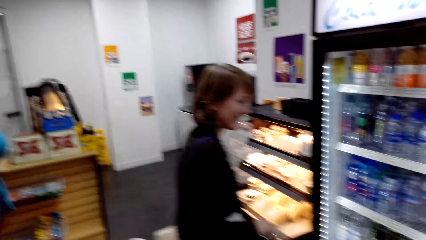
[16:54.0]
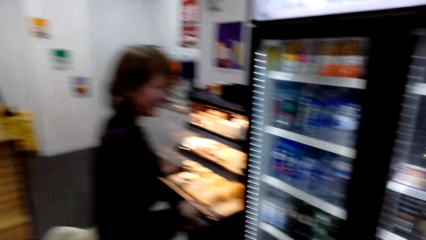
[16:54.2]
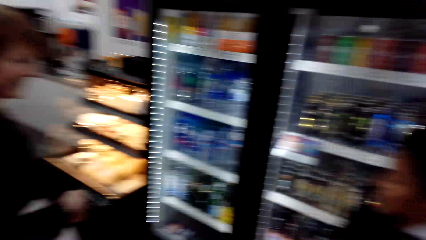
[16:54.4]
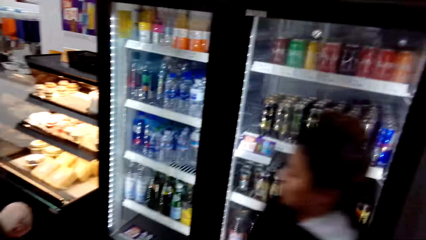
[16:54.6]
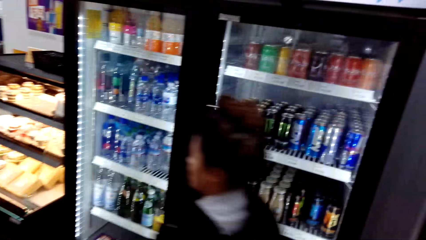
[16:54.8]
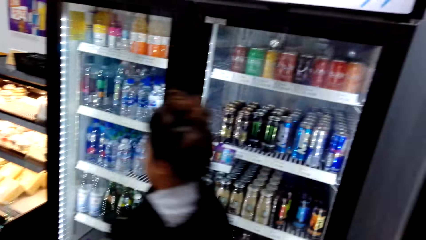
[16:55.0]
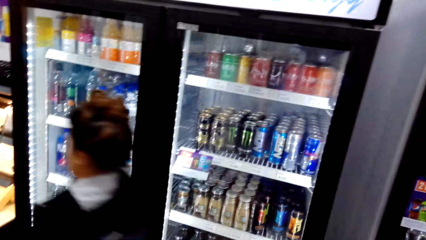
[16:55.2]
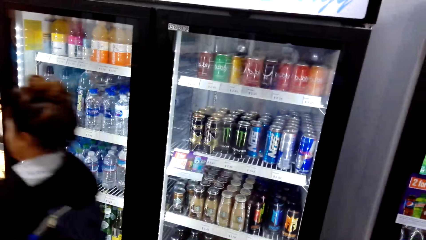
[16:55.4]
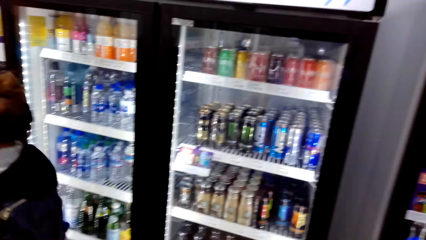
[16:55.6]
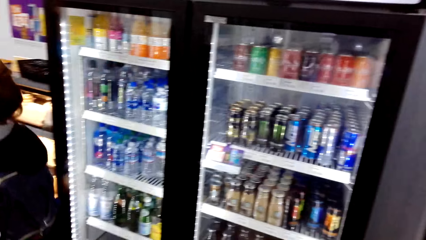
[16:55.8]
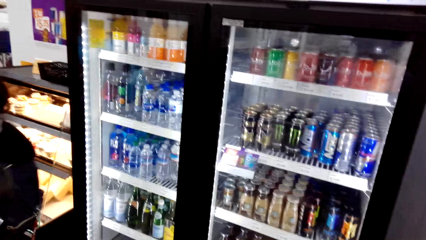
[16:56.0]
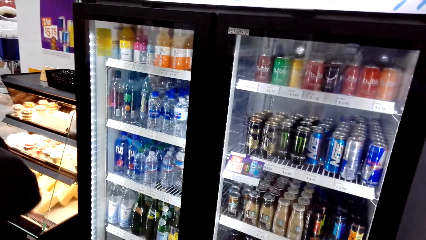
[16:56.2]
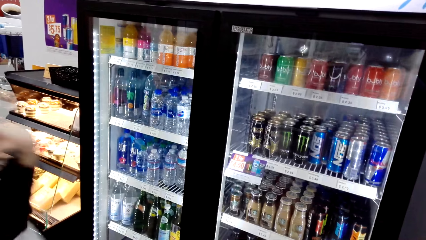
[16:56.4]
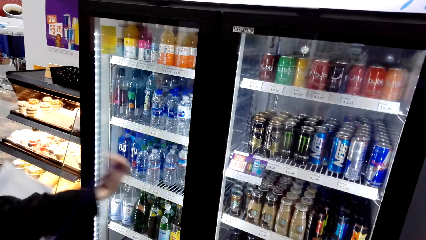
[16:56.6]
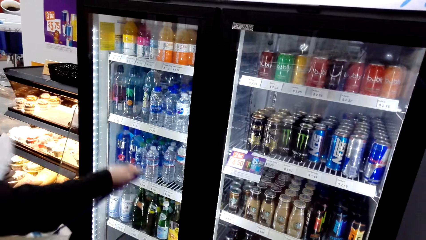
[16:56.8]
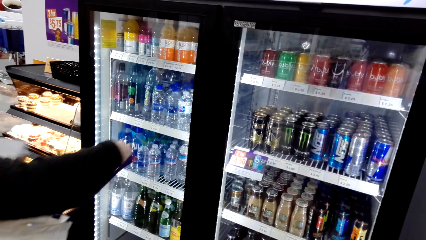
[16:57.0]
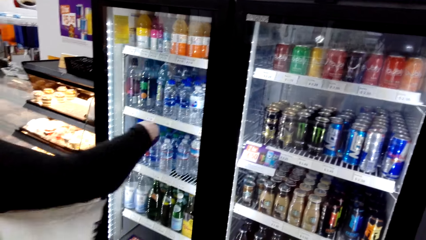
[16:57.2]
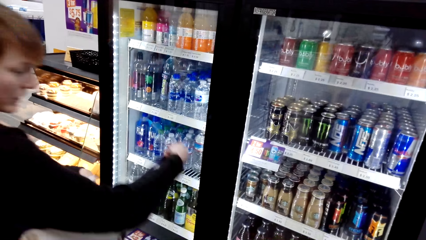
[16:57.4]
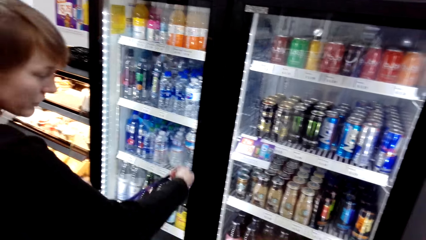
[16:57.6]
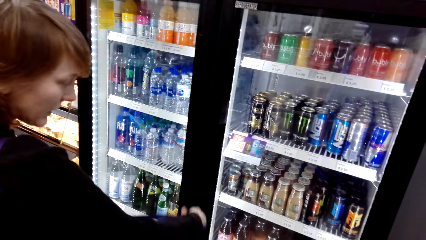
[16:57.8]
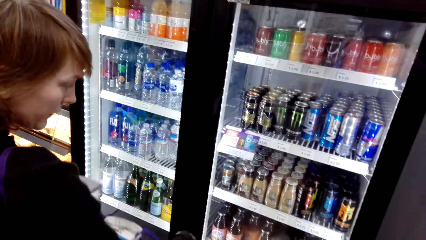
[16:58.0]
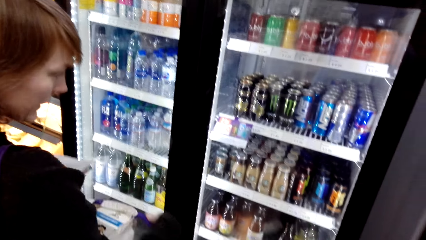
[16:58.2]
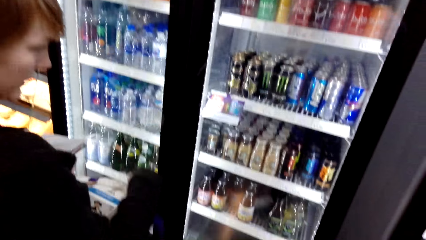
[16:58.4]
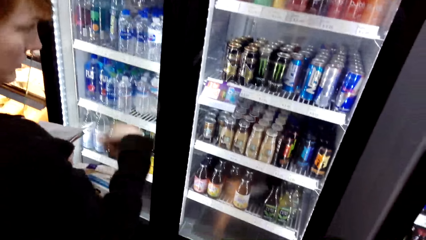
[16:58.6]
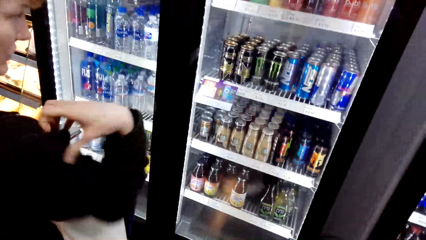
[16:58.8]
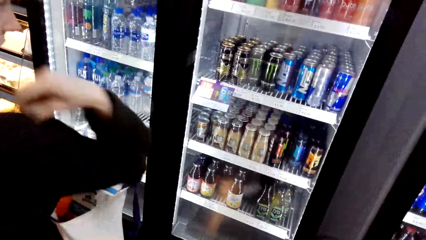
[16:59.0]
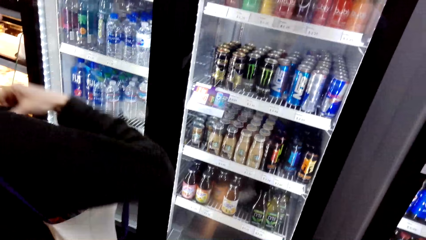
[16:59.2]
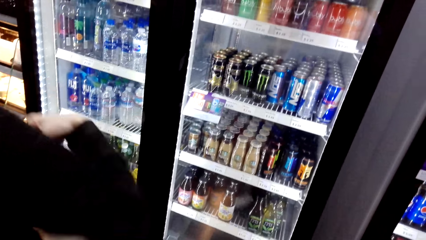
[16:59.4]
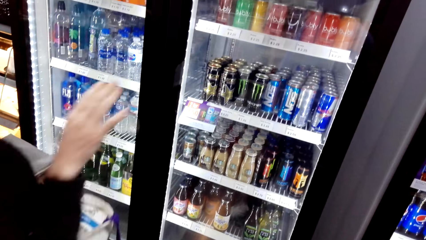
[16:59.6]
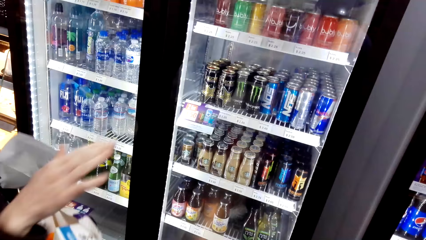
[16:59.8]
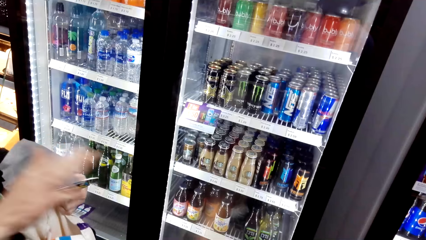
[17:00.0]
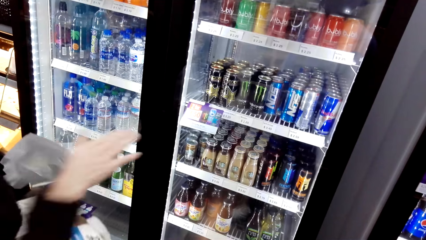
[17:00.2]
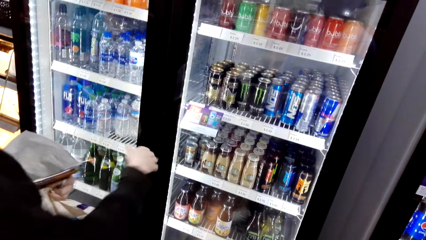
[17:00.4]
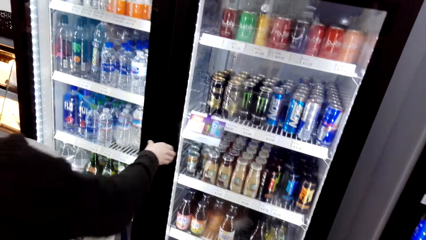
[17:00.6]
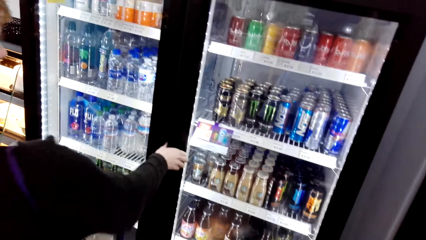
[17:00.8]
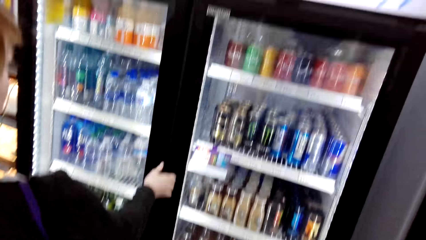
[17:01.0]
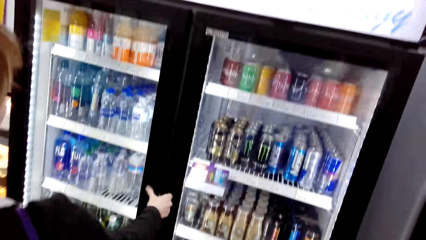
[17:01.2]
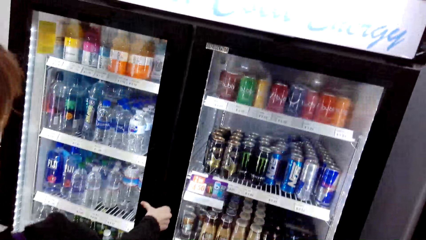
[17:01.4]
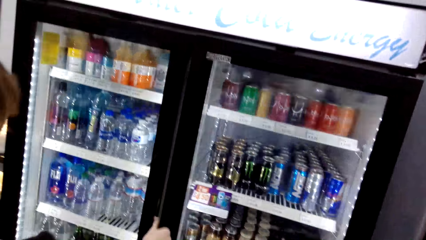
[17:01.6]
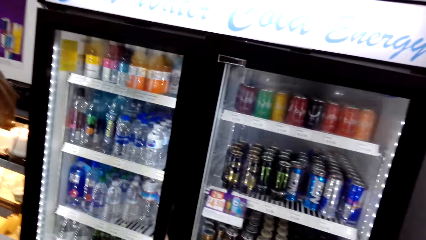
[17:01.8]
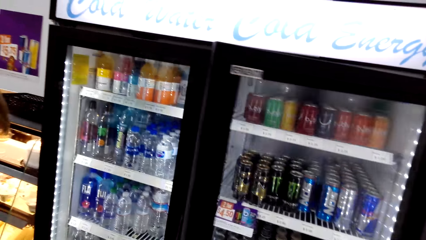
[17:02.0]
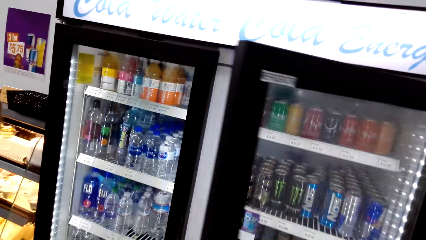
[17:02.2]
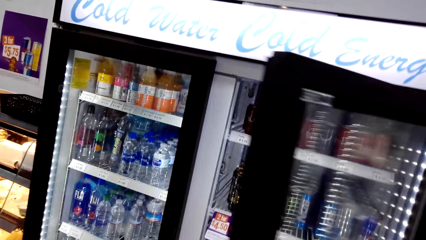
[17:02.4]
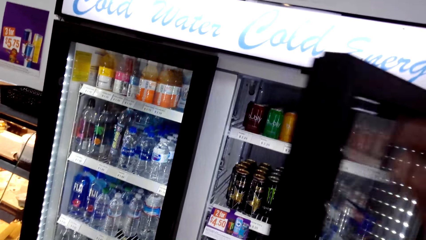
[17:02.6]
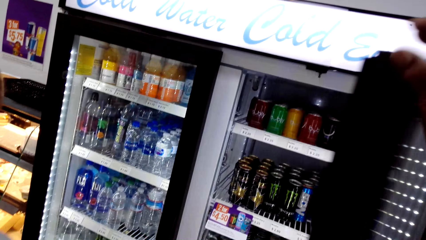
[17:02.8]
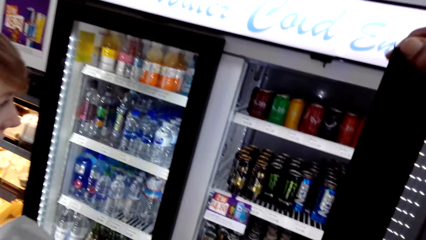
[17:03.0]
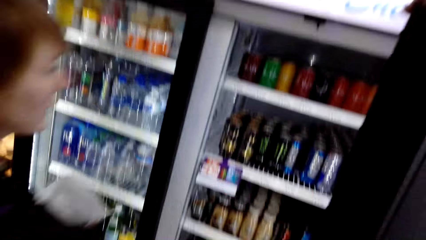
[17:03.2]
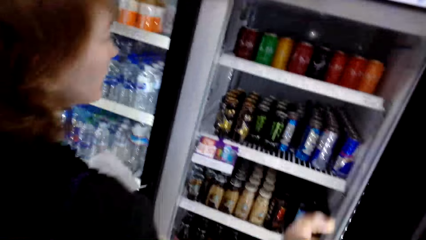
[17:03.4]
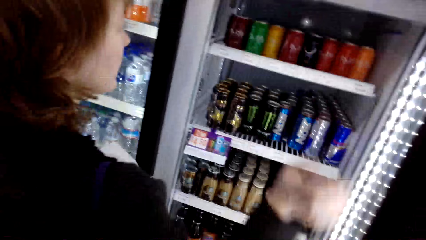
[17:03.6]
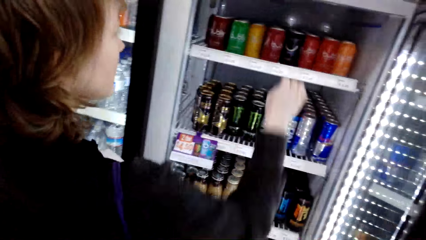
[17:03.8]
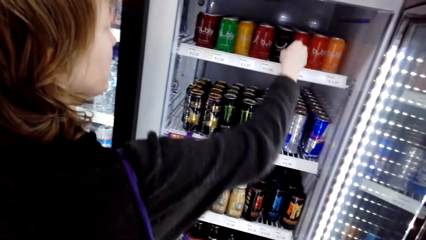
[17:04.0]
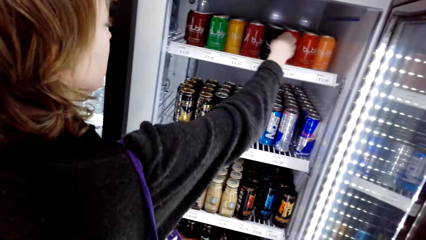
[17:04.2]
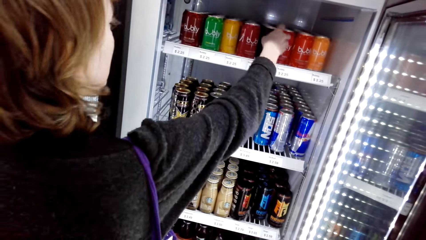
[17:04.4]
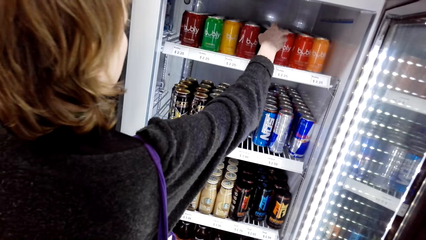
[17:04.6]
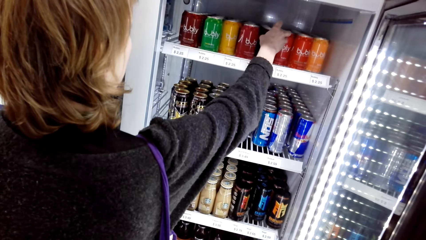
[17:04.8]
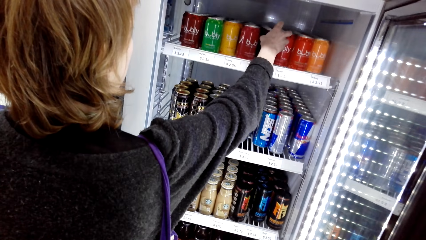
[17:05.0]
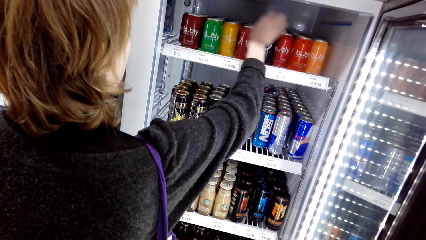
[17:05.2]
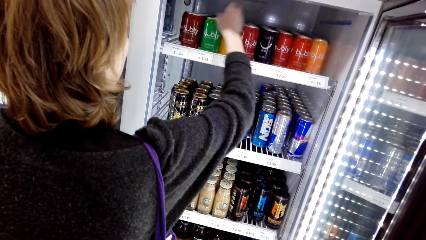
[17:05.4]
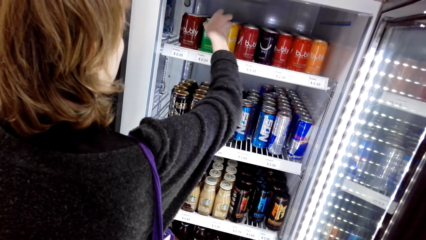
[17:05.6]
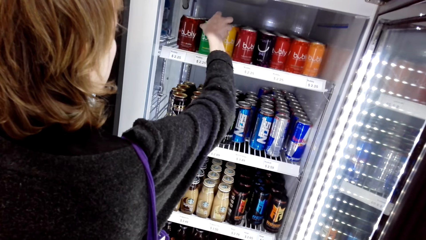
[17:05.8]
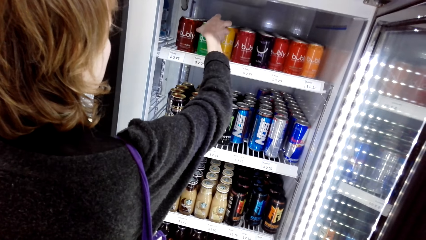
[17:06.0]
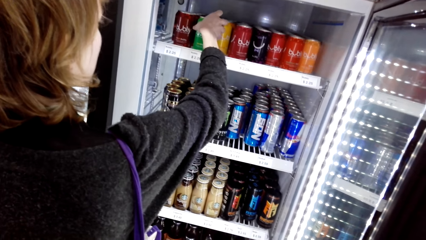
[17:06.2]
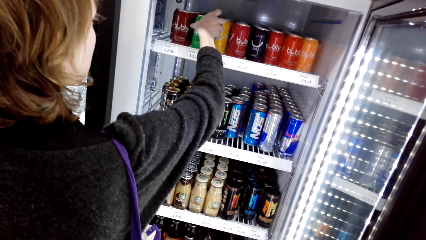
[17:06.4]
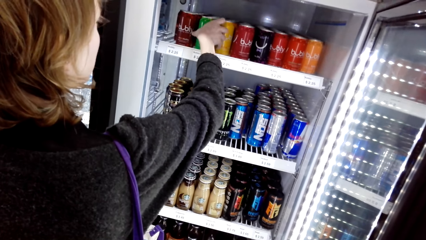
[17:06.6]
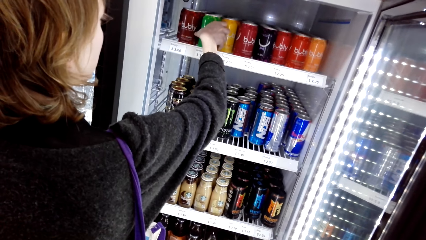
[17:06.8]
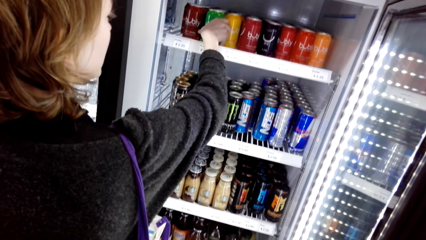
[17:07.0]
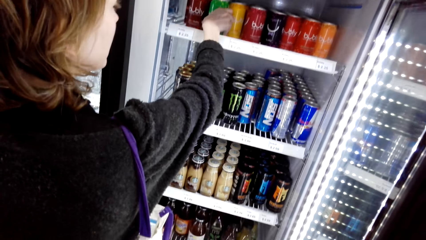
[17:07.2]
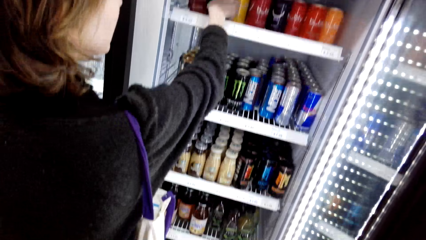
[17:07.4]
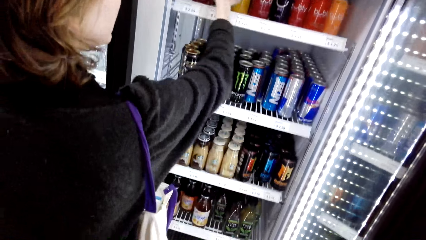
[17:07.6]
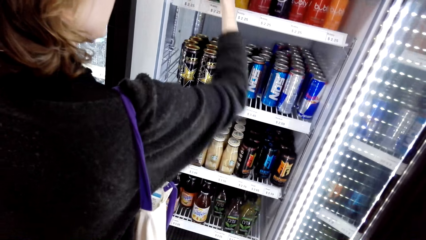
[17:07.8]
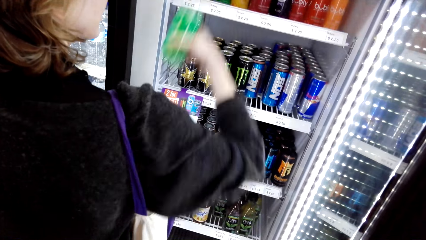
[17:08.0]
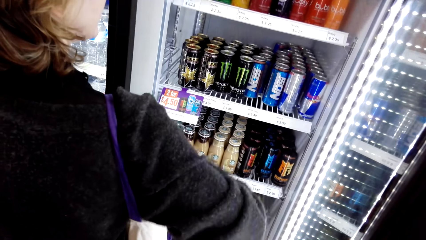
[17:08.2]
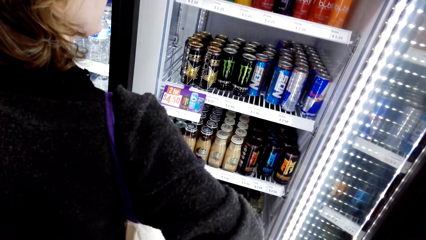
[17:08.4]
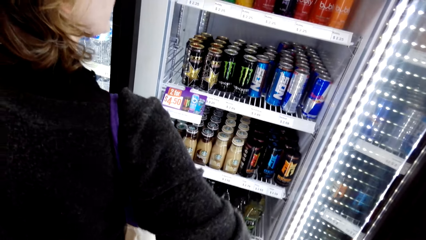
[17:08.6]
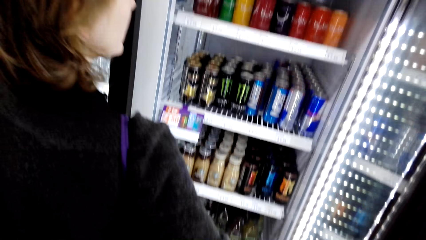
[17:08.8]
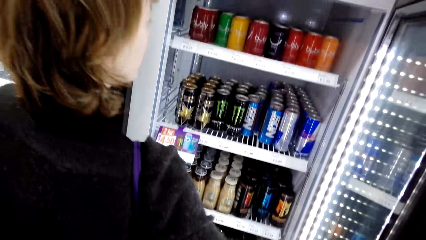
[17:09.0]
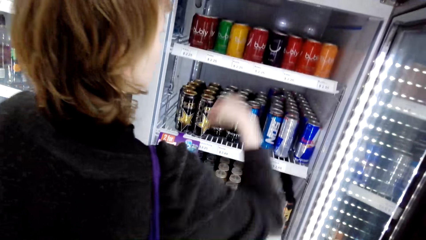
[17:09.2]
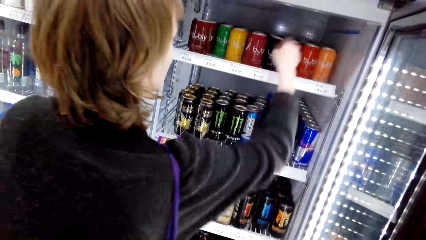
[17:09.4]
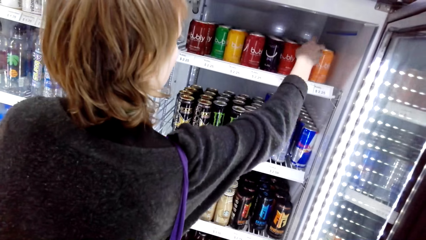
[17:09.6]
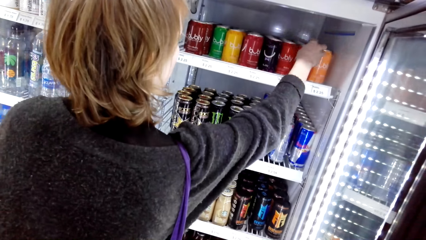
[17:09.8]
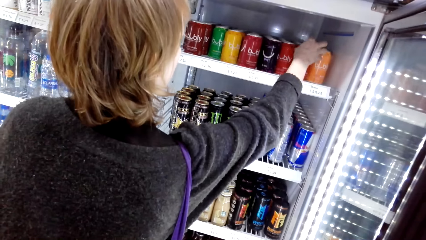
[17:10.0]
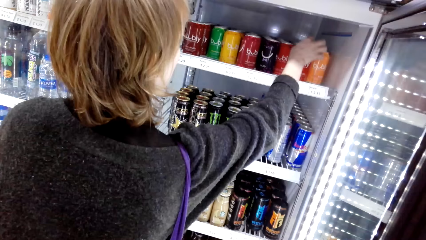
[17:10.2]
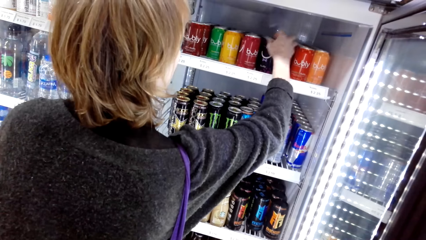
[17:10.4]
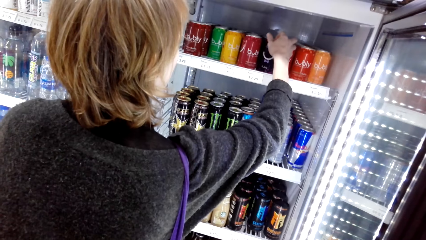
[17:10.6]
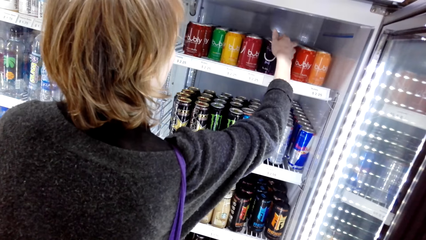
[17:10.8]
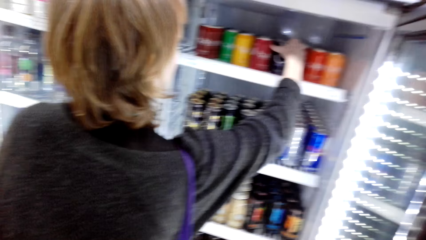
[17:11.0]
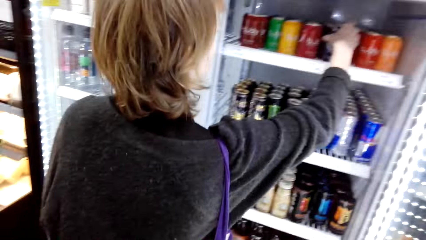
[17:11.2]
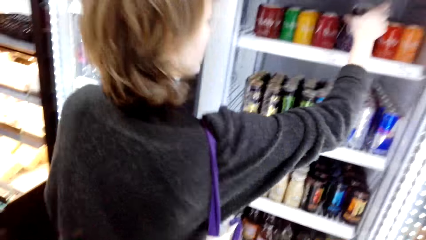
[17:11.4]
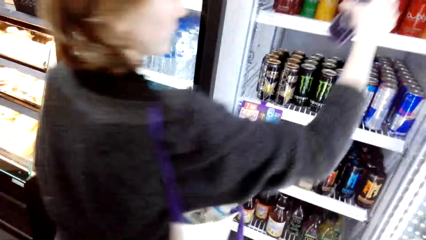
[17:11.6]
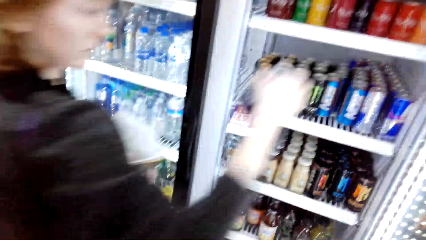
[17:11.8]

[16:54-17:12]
A lady holds the bag and talks with the camera wearer. The camera wearer looks around. The lady touches the bag and talks with the camera wearer. The camera wearer looks around. The lady holds a pen, moves her hands and talks with the camera wearer. She opens the fridge and talks with the camera wearer. The camera wearer talks with the lady. The lady touches soda cans. She opens the fridge. She picks a soda can from the fridge. She touches the soda cans. The camera wearer talks with the lady.
